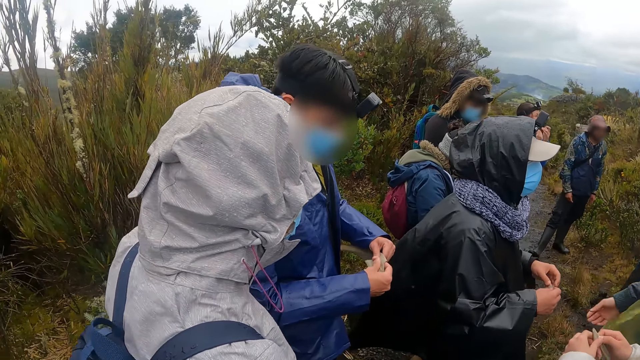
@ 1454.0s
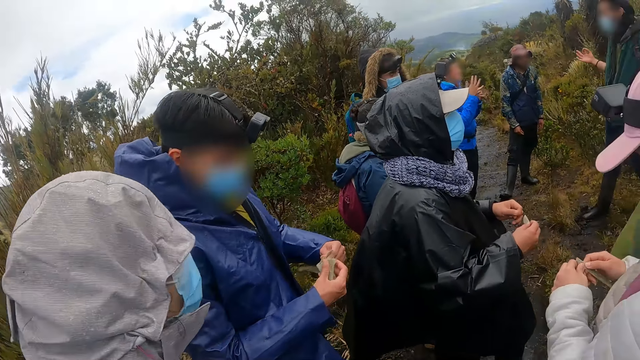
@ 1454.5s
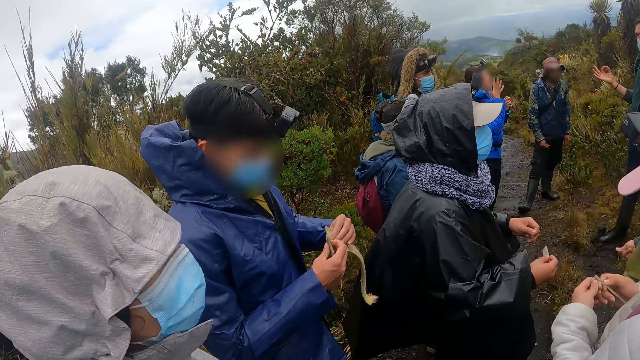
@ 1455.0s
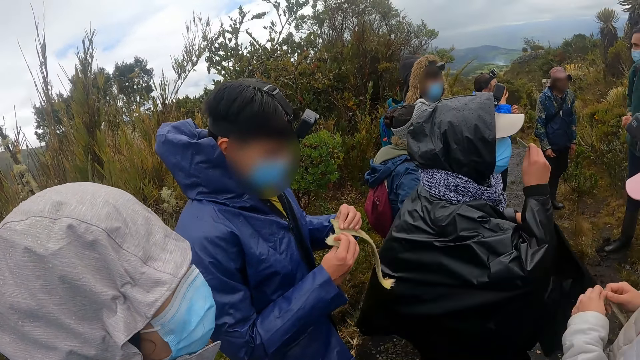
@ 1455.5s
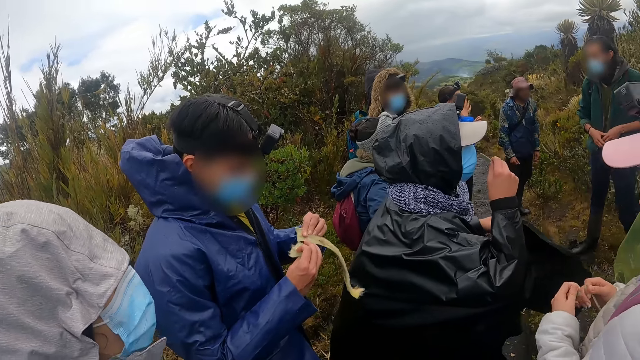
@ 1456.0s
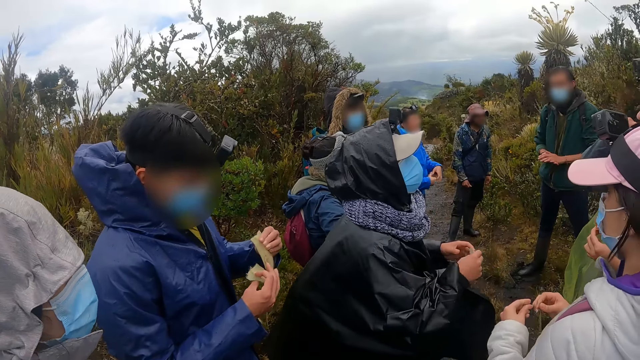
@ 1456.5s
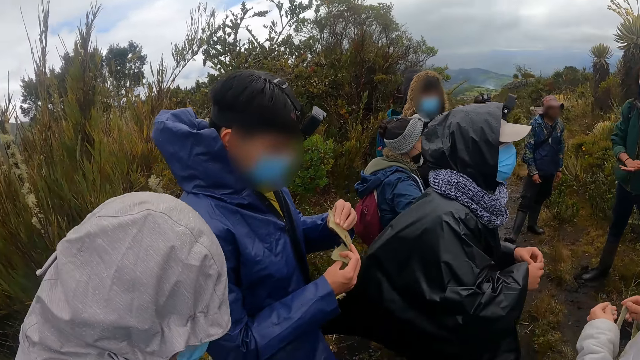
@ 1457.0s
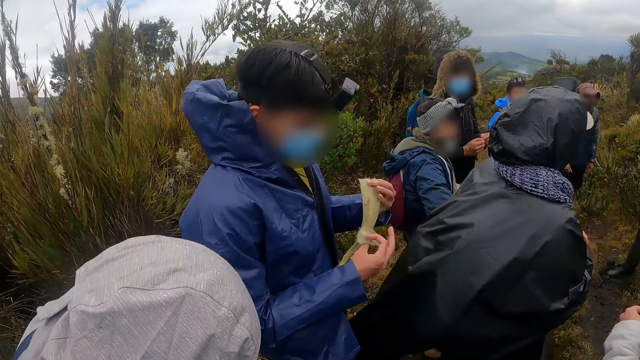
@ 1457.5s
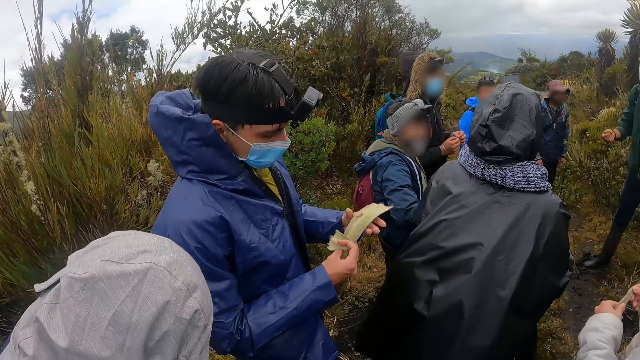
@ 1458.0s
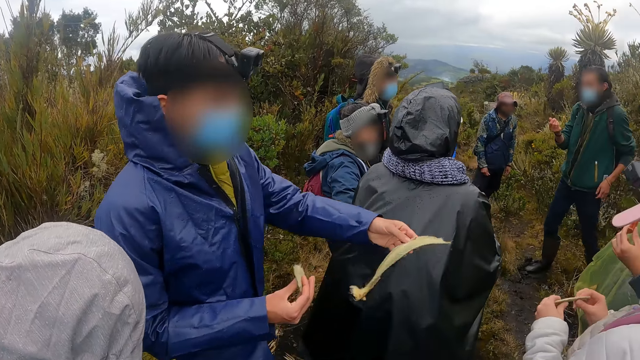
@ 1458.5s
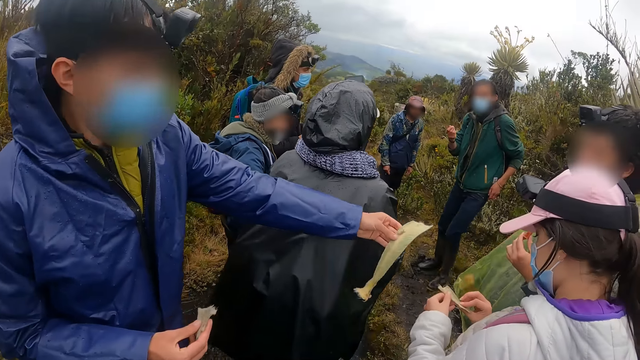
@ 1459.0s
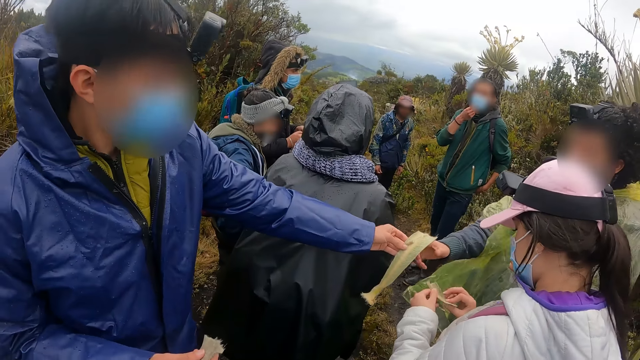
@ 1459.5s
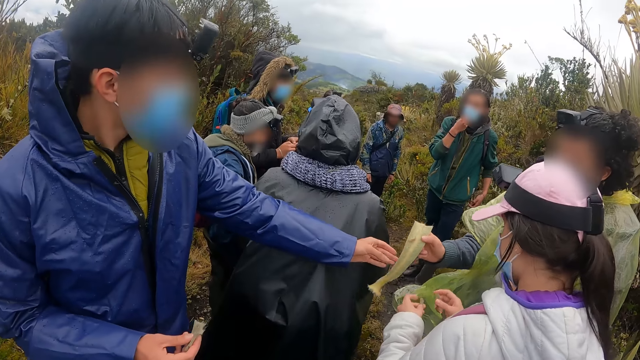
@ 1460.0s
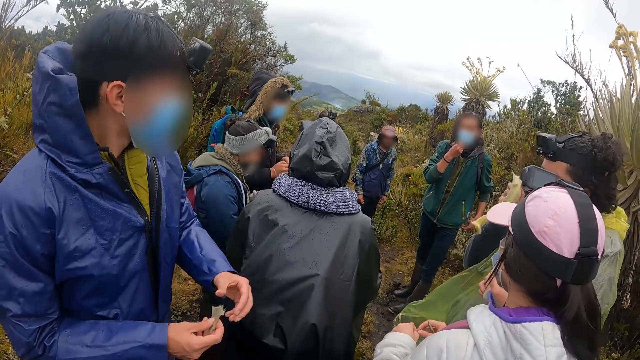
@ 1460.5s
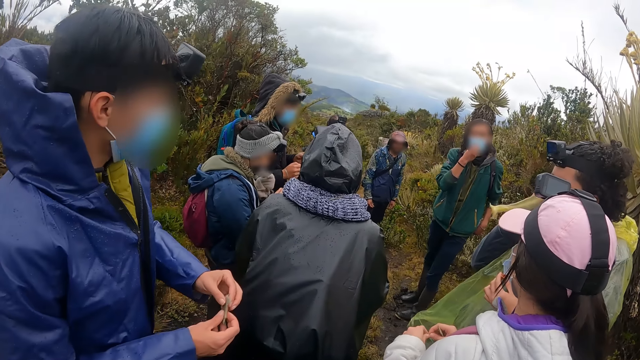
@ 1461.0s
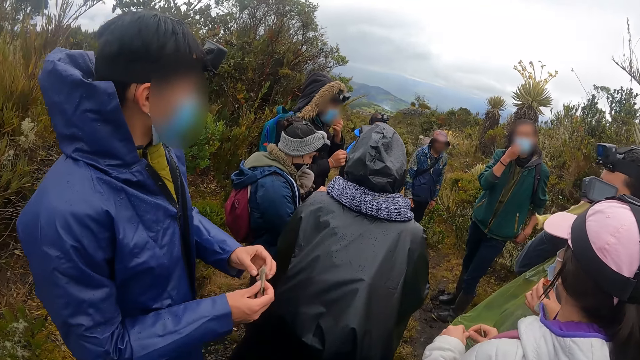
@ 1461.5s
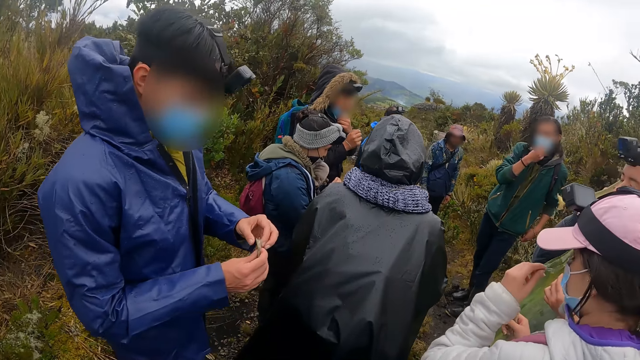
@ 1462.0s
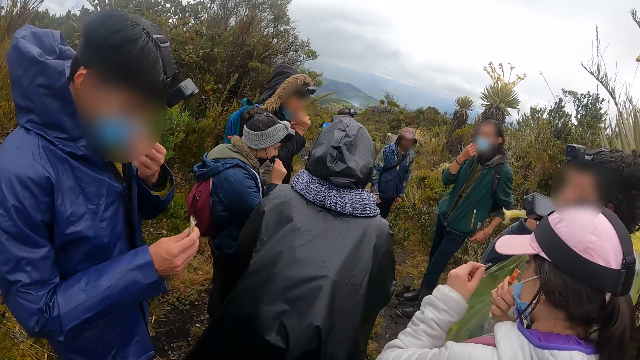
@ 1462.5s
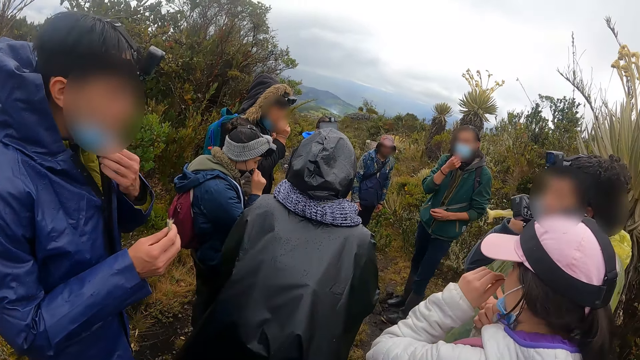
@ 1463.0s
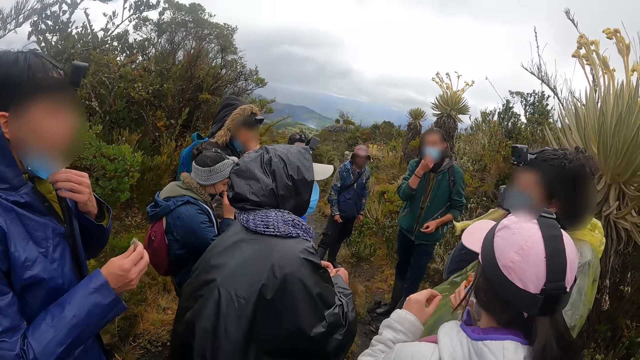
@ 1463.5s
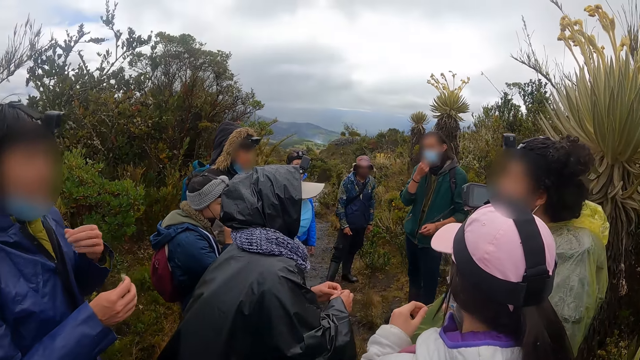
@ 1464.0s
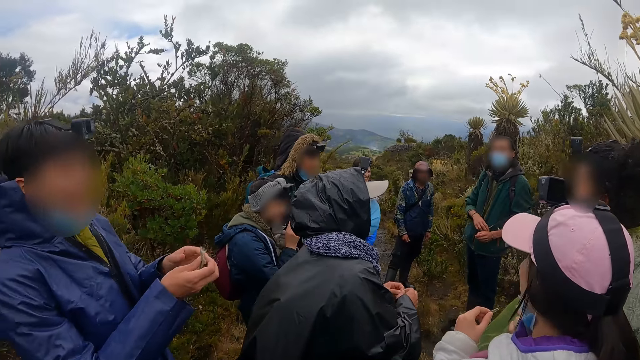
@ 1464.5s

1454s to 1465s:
A man breaks the branch with both hands and passes the branch in his left hand to another man. The other man collects the branch from the first man with his right hand. A woman pulls down her nose mask with her right hand. The first man pulls down his nose mask with his left hand.

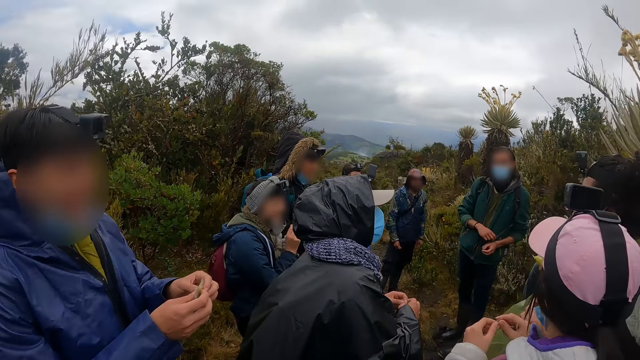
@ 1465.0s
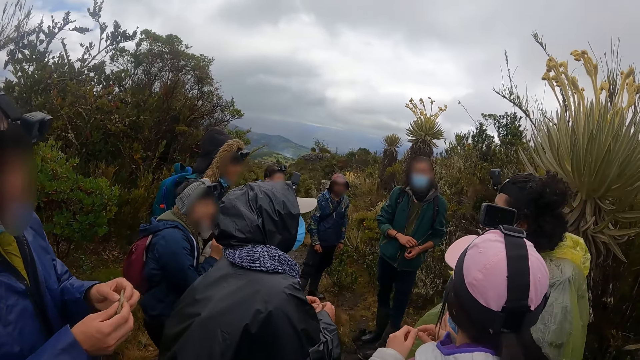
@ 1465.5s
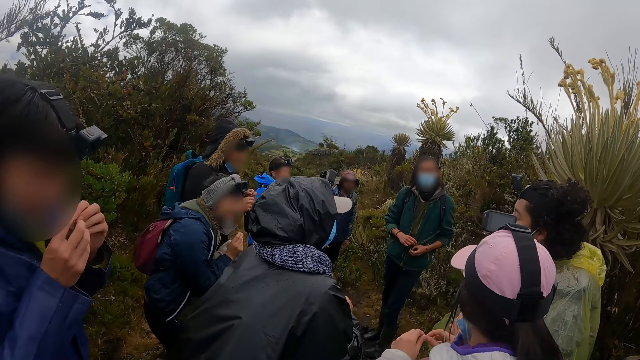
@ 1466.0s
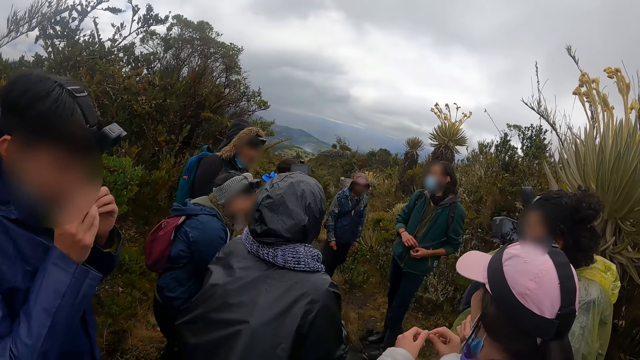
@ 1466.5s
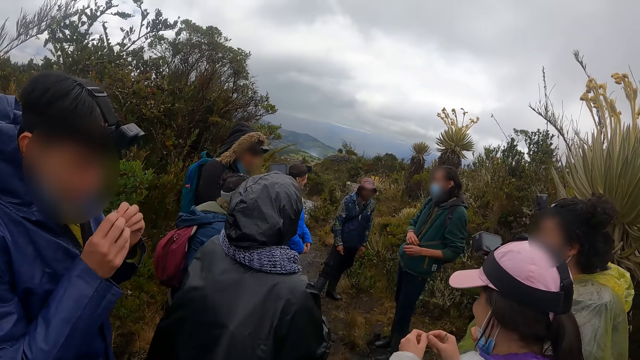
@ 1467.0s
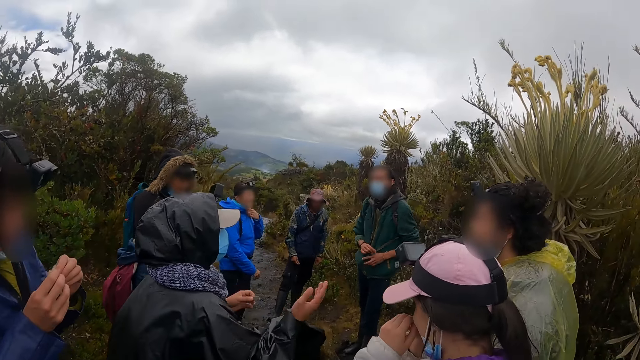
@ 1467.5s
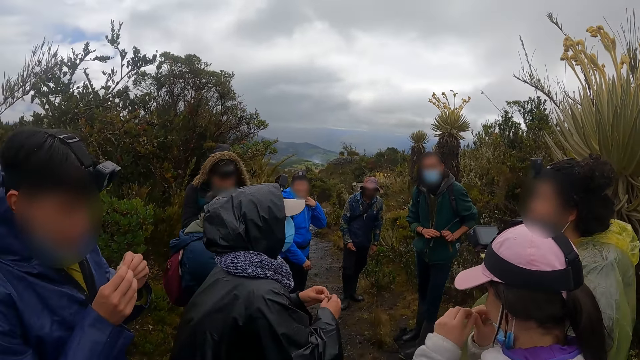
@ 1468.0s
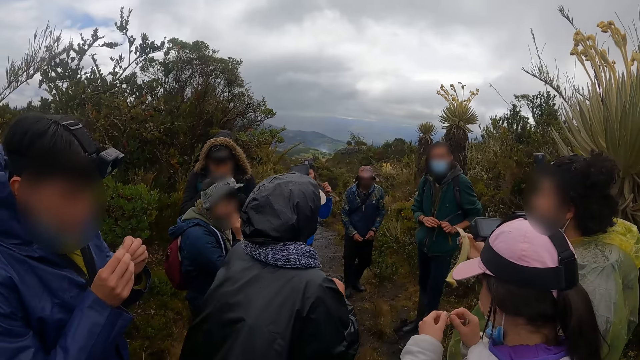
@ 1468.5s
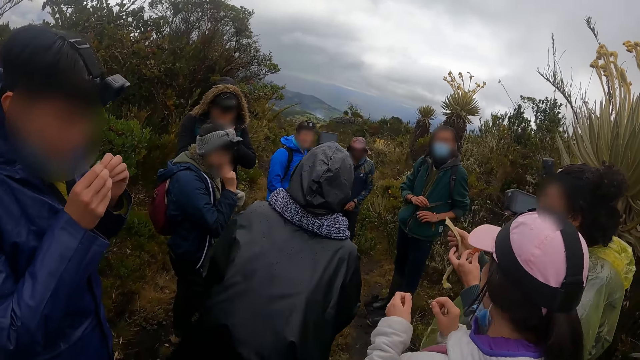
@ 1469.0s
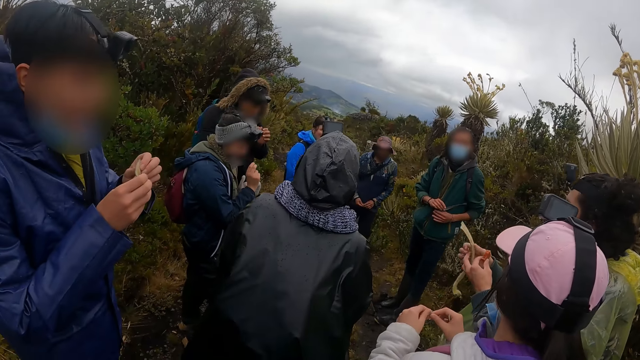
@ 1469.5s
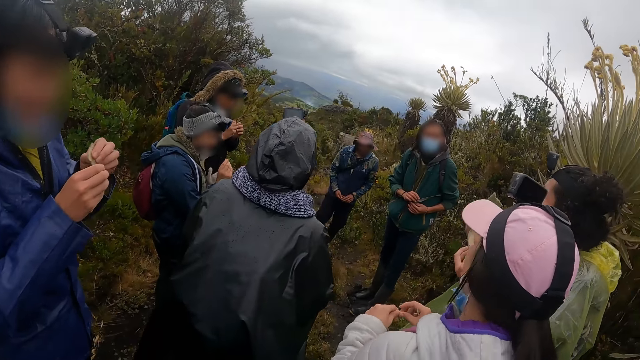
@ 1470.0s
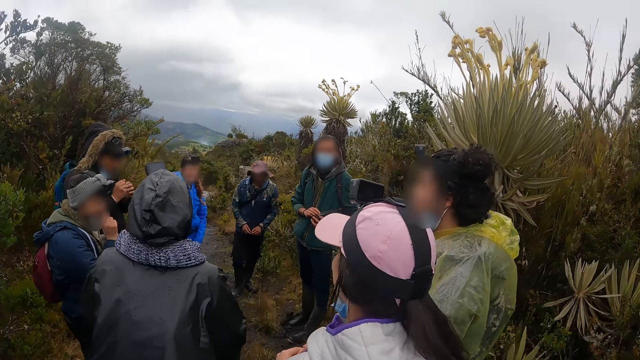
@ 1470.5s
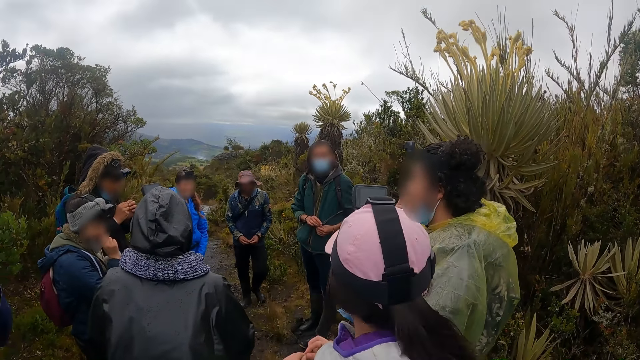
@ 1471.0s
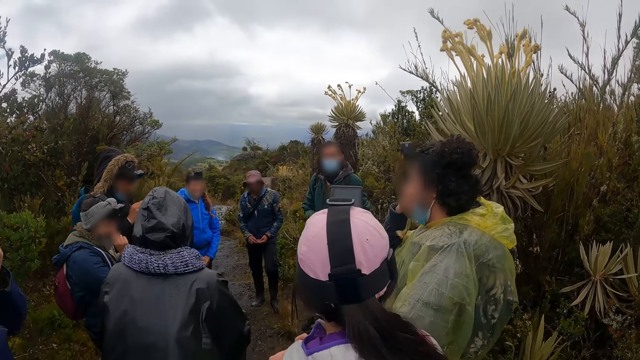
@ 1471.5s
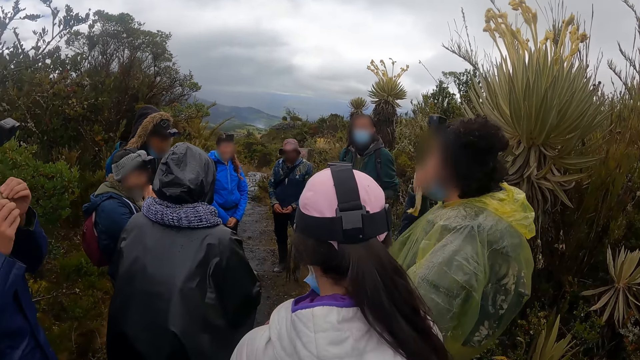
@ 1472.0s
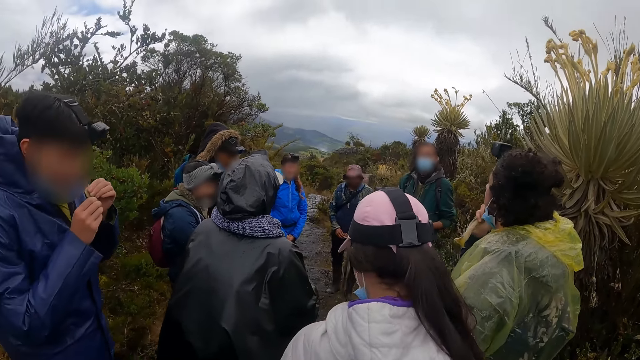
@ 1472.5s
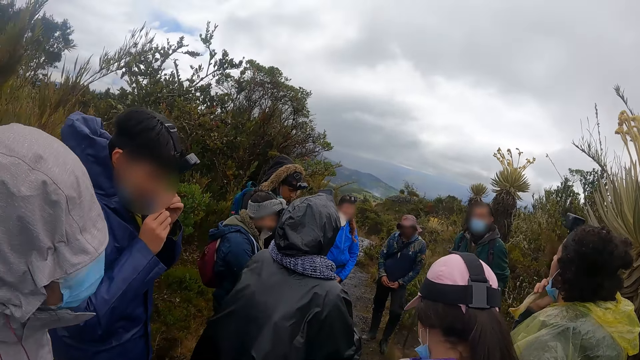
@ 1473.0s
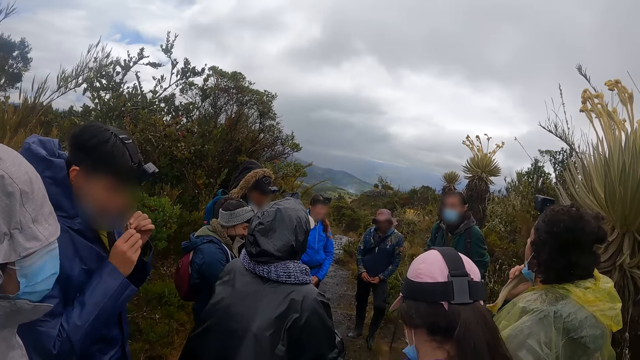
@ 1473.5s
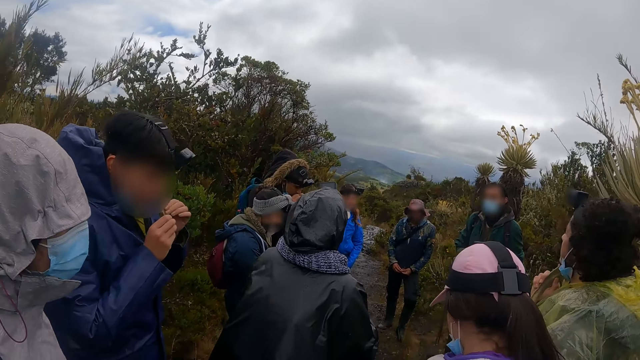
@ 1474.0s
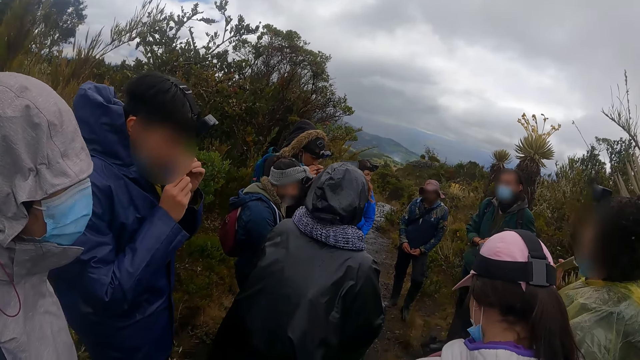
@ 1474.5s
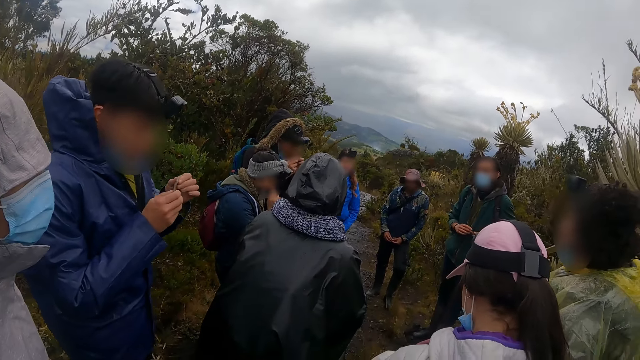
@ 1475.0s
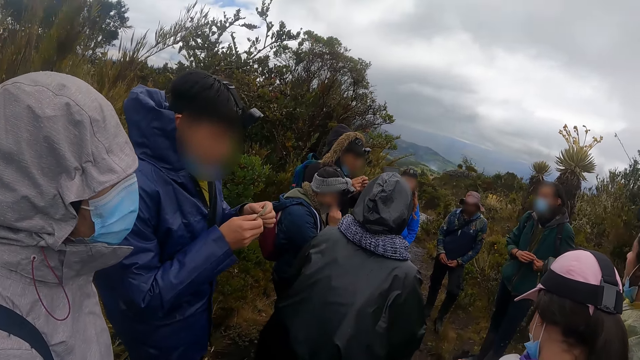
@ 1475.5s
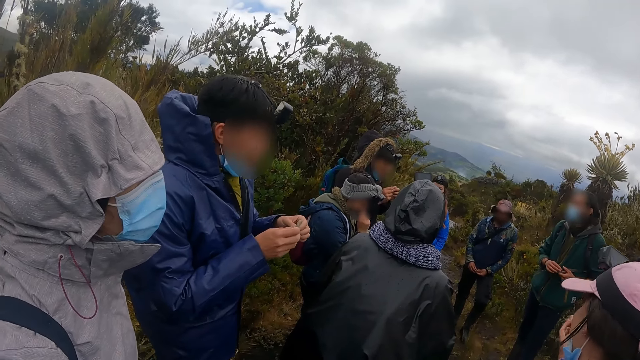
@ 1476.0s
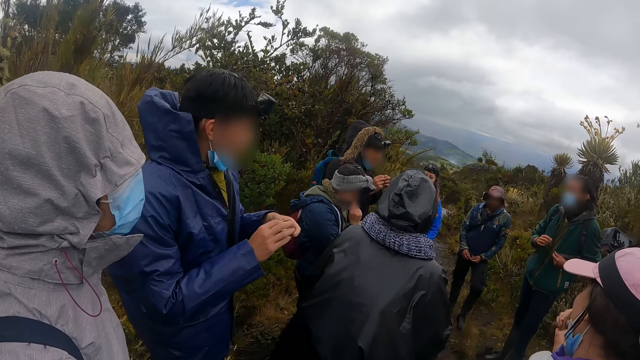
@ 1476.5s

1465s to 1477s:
A man smells the branch in his hands. A woman smells the branch in her hands. Another man eats the branch in his hands. The first man smells the branch in his hands. He smells the branch in his hands again.
